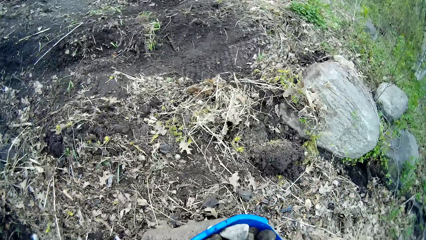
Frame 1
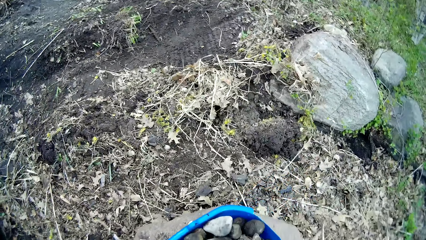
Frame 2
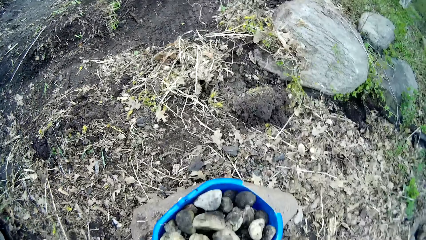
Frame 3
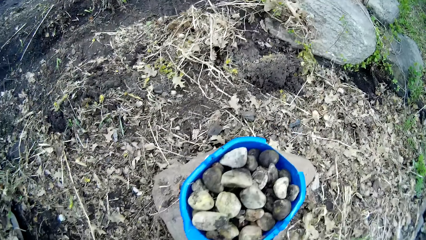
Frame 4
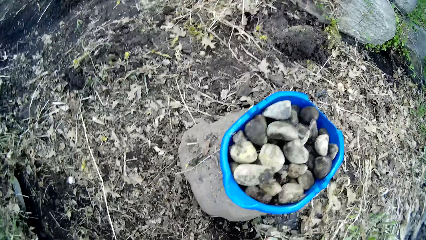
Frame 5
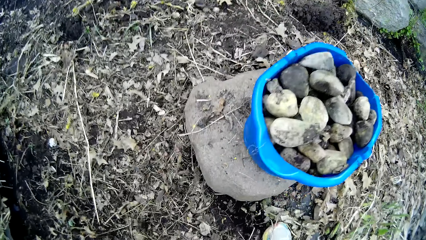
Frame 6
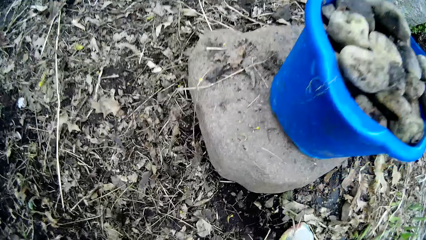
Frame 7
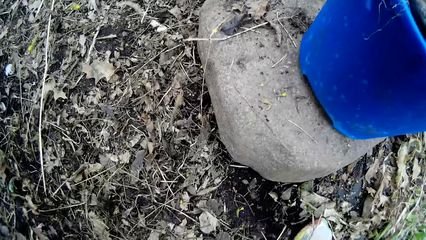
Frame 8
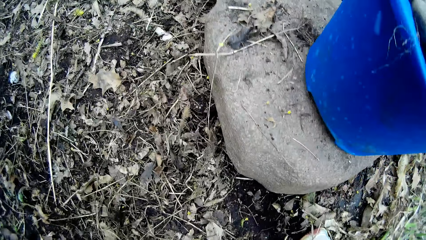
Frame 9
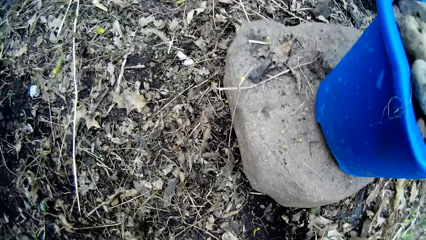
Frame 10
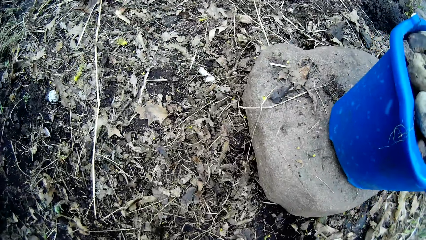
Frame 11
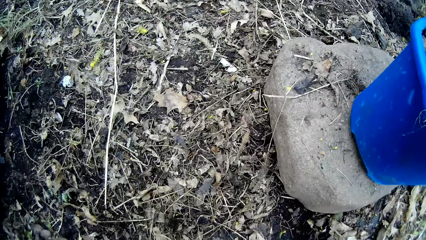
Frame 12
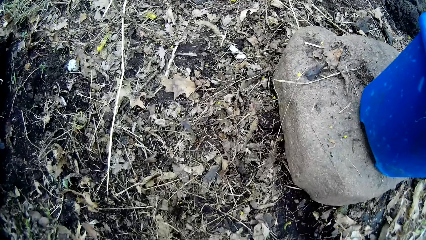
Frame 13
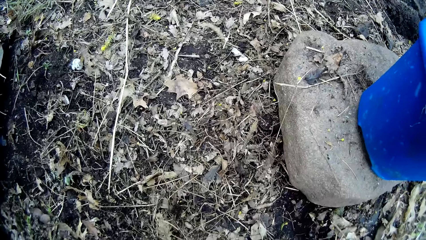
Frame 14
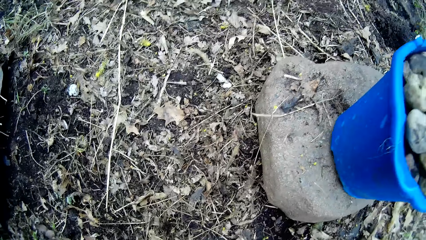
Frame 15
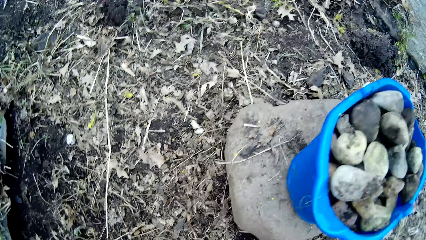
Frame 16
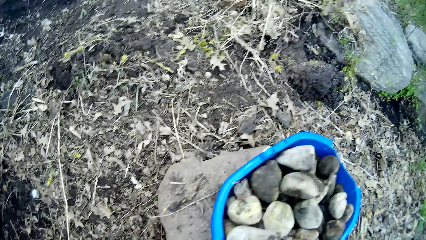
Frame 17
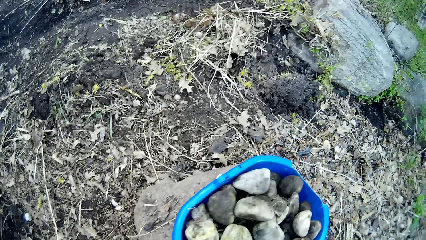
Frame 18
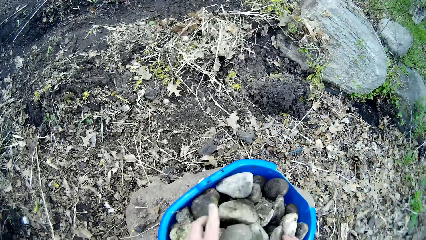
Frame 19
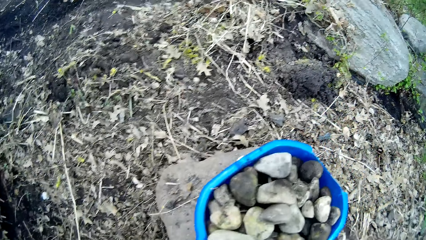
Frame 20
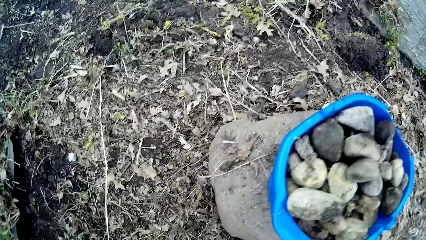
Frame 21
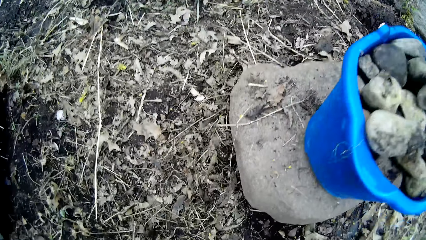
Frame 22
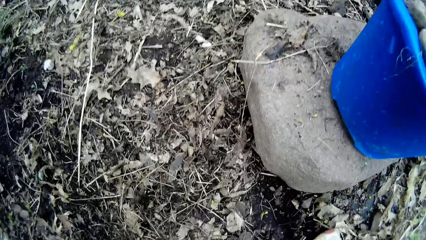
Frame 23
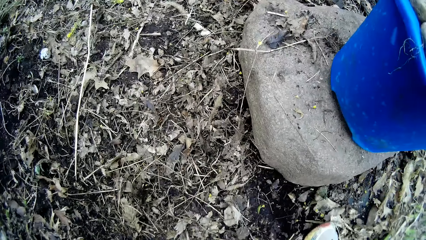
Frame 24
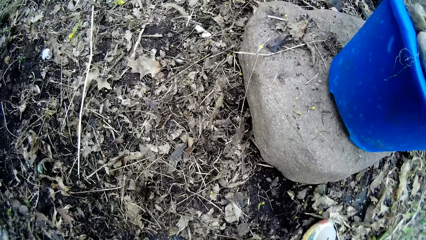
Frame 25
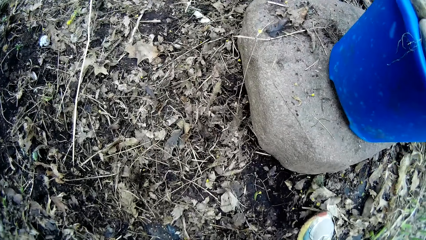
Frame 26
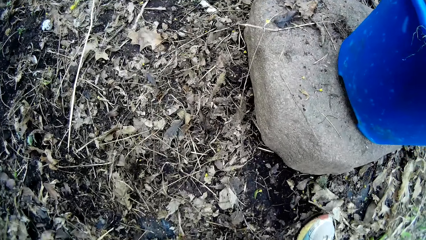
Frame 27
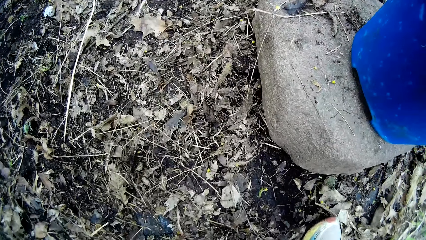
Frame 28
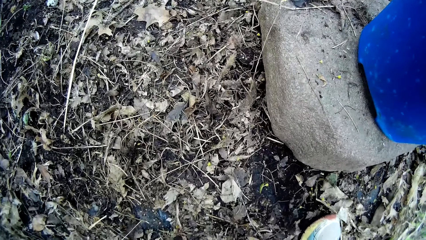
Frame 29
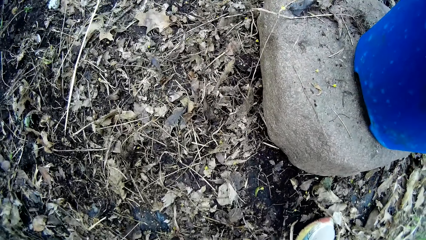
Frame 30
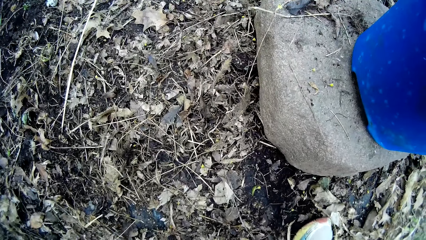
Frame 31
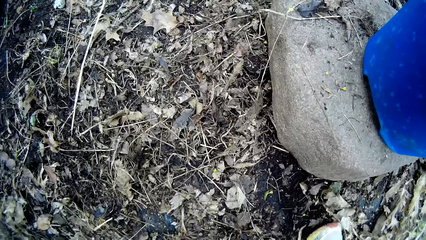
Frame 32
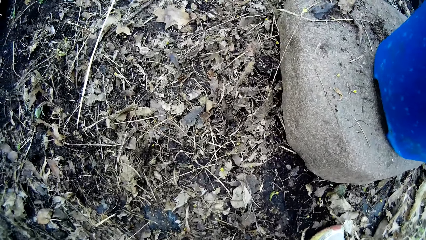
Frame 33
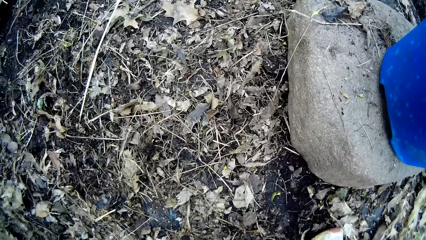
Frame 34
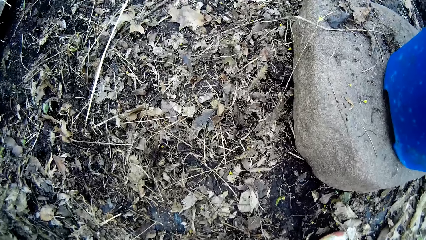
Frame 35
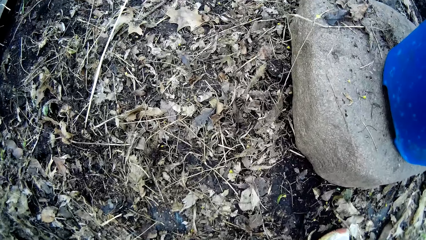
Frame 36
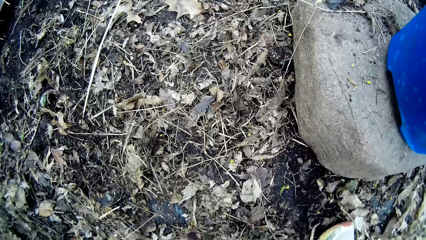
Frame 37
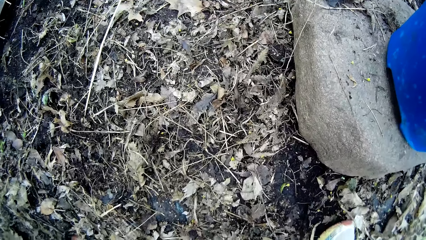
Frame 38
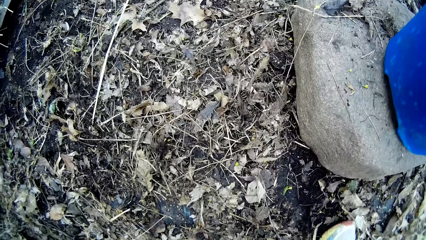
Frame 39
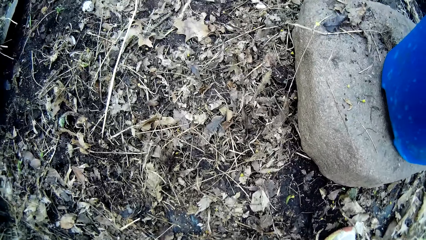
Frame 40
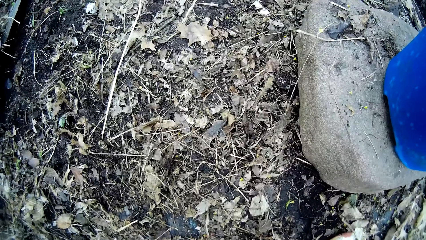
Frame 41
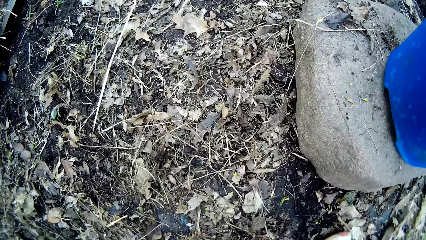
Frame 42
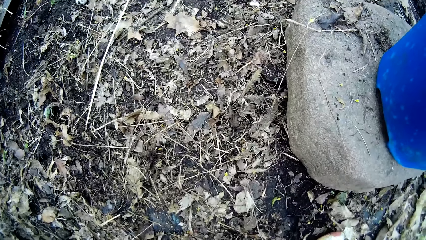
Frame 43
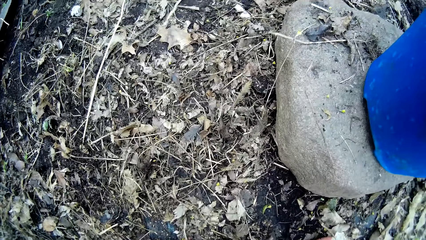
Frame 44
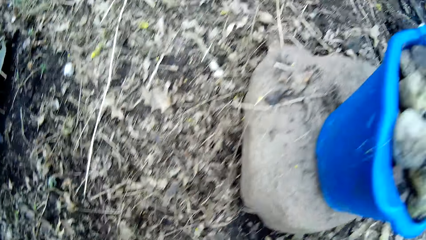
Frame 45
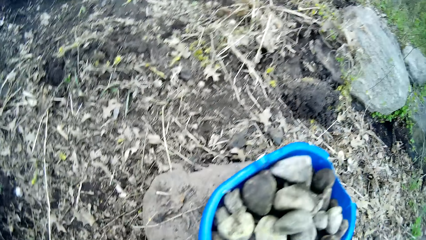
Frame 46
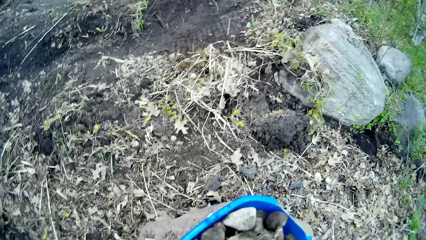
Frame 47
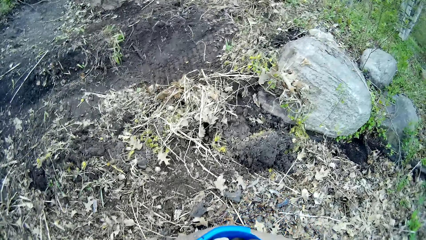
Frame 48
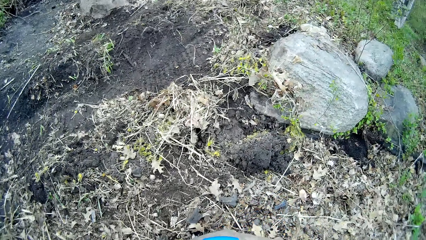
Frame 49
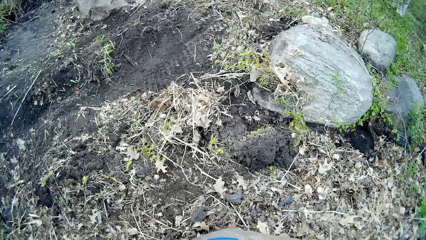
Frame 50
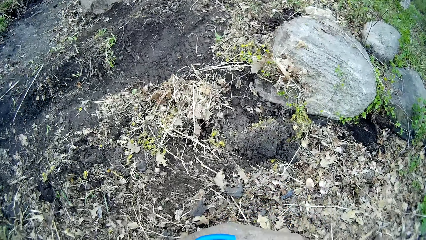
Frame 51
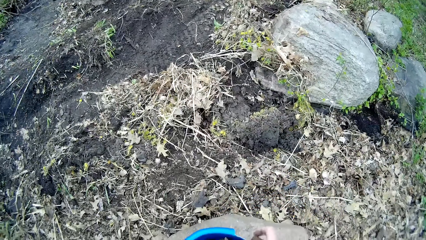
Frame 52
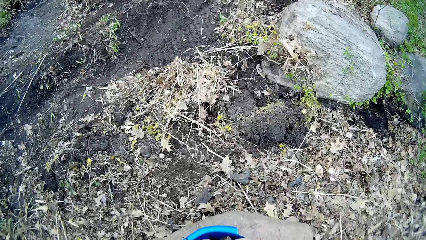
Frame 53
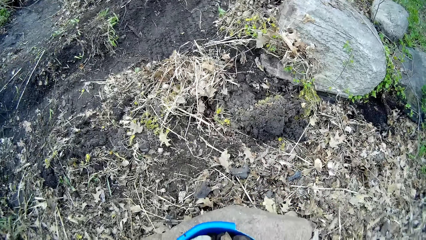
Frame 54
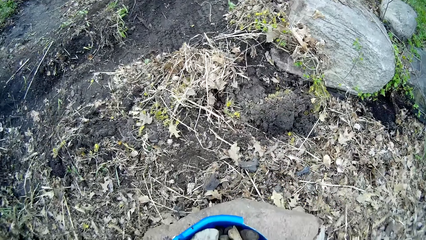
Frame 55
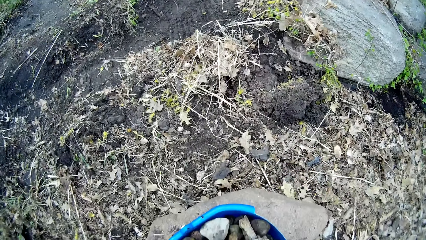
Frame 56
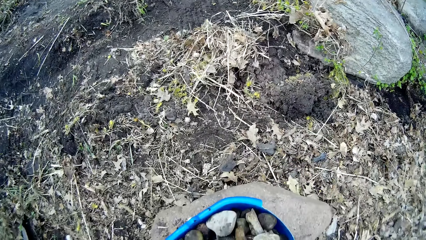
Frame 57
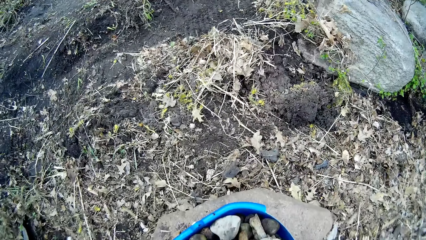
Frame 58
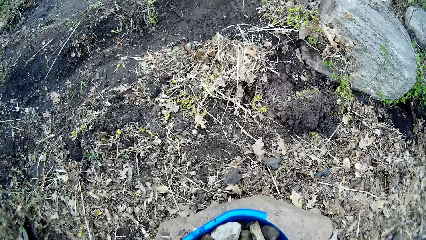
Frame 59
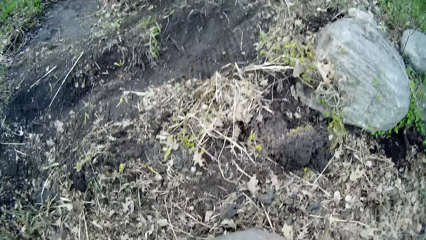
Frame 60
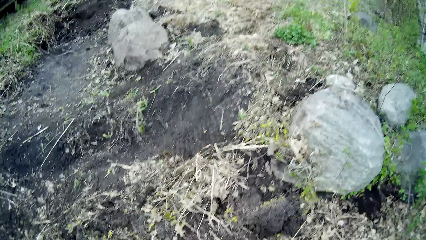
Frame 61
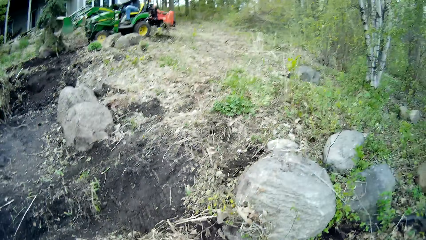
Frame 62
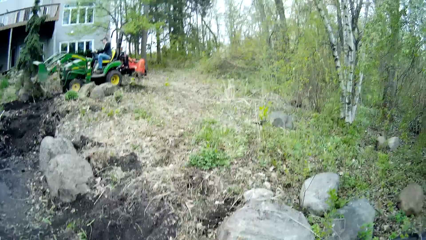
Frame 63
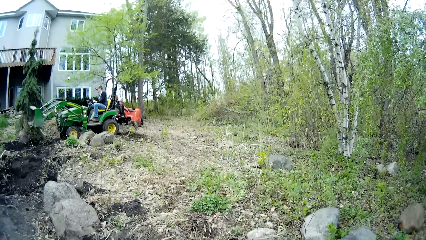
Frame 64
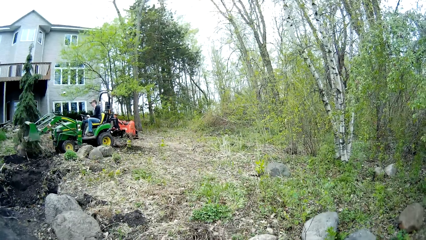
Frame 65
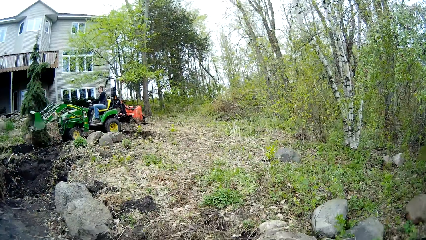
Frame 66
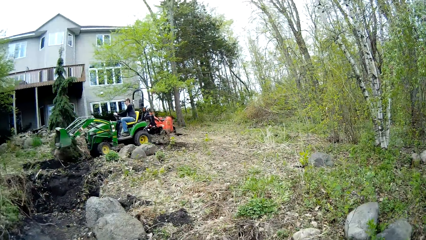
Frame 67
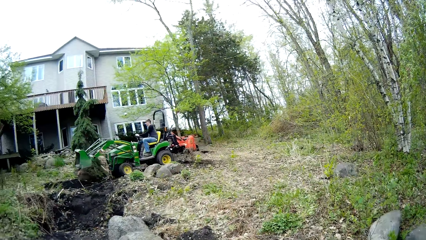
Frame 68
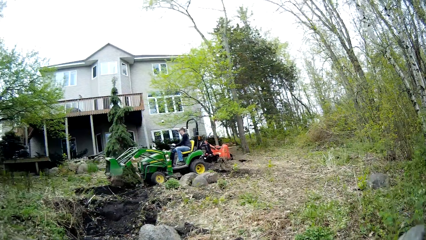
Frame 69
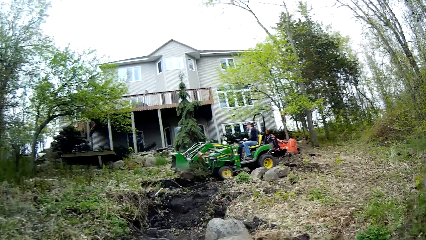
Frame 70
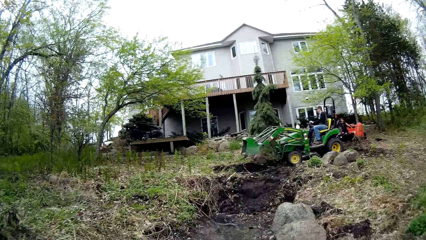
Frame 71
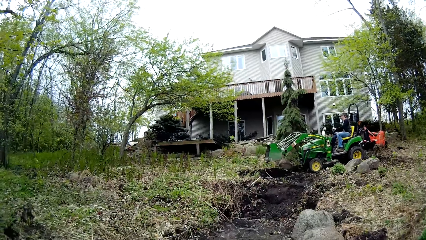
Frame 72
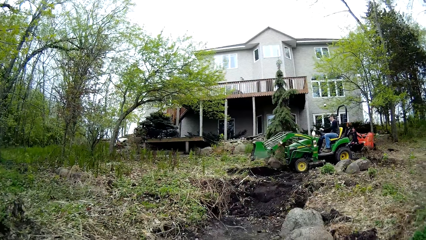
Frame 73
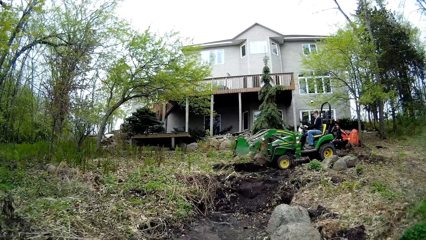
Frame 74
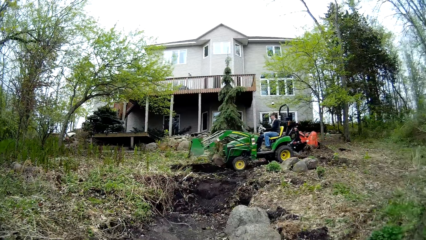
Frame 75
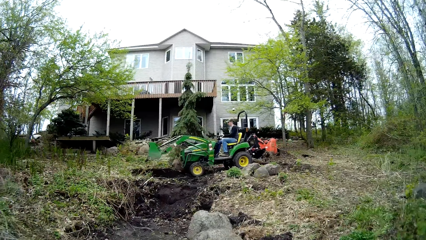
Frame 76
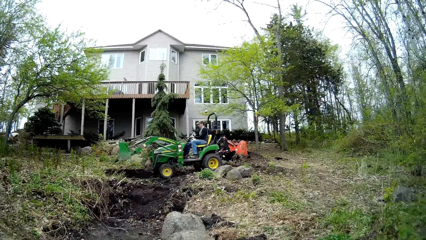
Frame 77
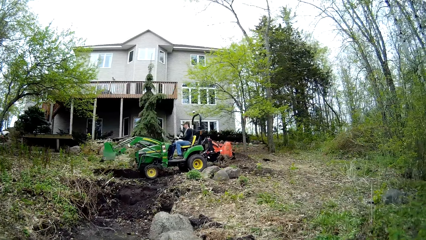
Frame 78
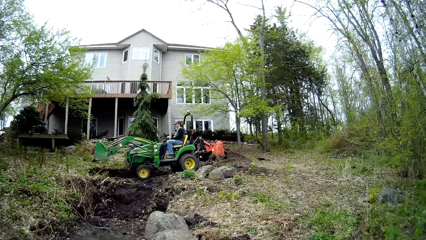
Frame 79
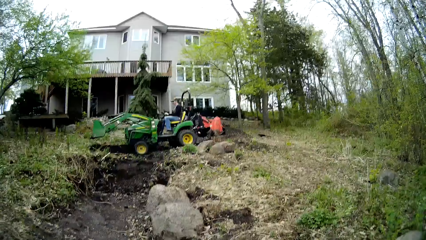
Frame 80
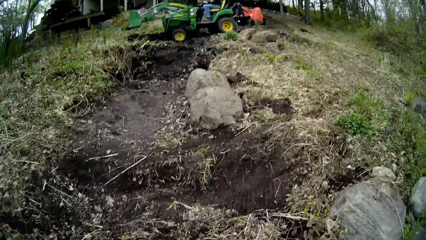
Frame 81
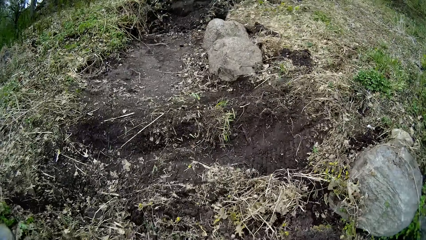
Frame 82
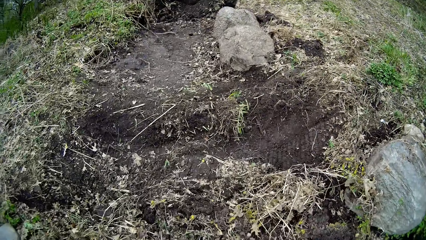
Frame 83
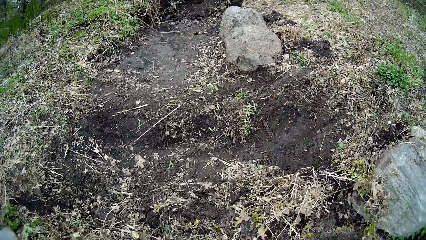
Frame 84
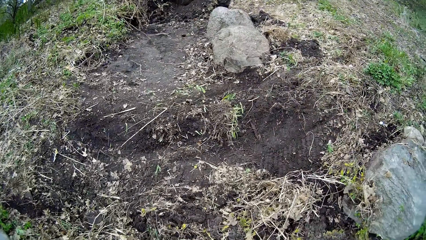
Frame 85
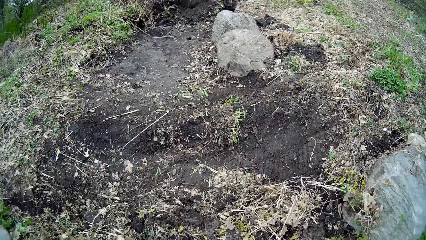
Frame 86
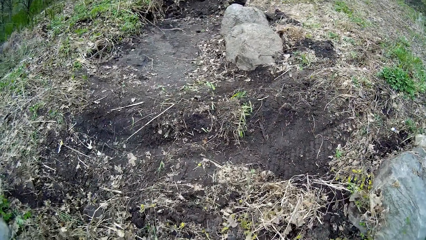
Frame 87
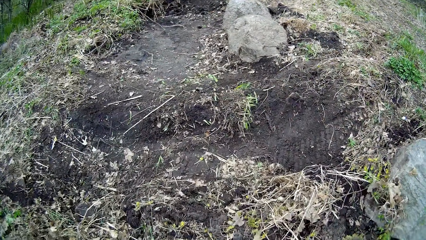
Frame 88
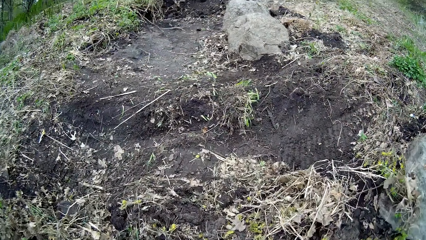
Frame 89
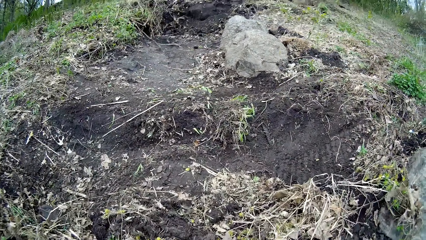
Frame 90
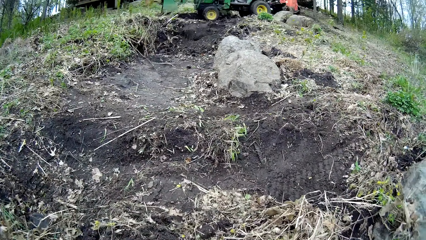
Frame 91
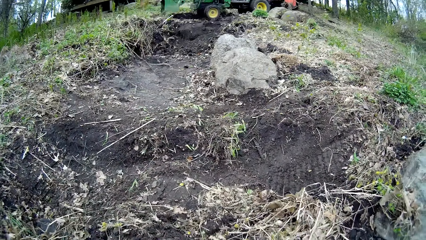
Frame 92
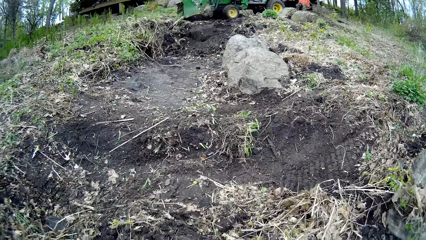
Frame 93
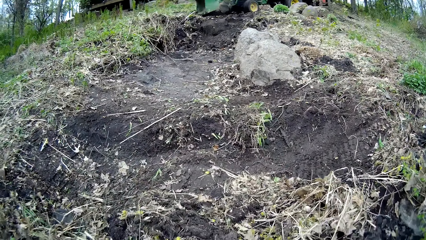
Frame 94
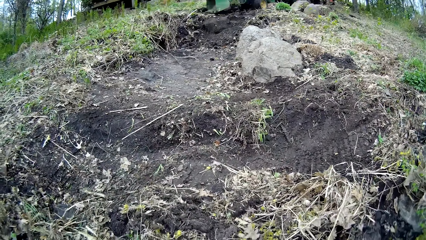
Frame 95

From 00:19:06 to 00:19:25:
The camera wearer looks around, puts stones in the bucket, moves in the garden and looks around. She throws a stone in the blue bucket with her left hand. She does something. She moves in the garden. She puts stones in the bucket. She looks around. She looks around repeatedly. She walks towards a house.
